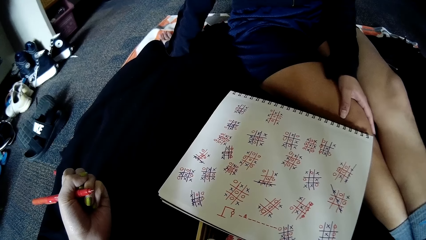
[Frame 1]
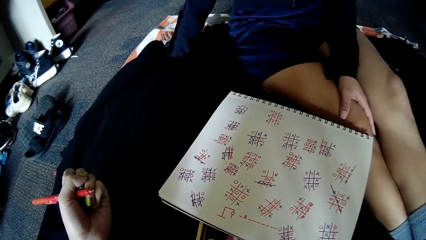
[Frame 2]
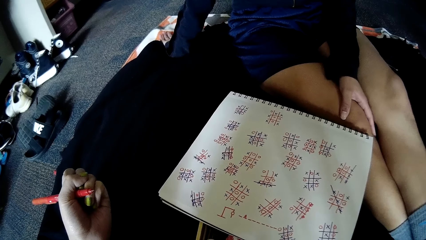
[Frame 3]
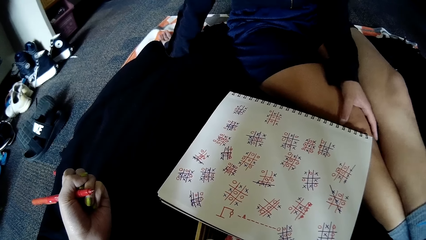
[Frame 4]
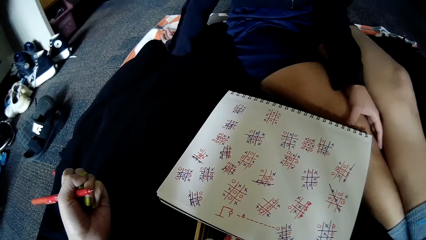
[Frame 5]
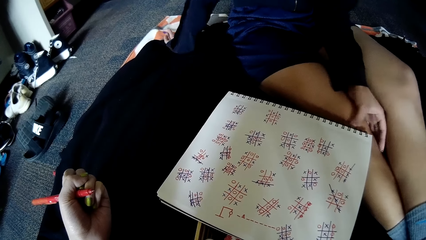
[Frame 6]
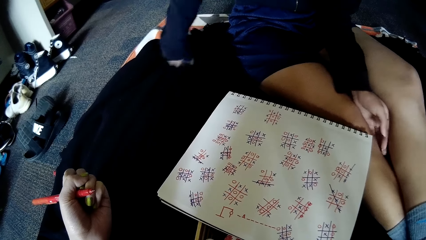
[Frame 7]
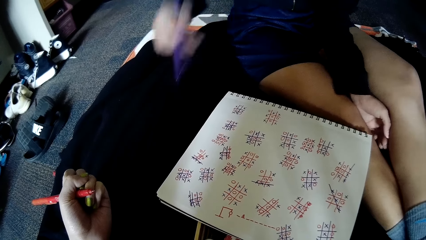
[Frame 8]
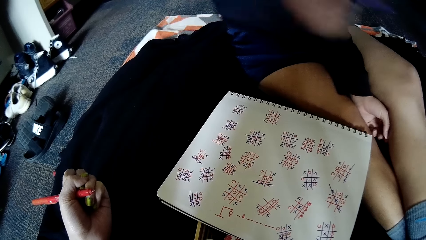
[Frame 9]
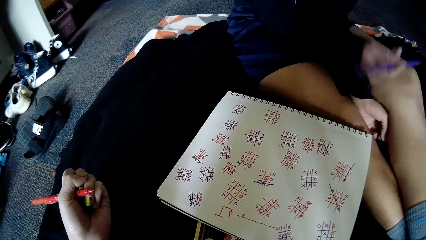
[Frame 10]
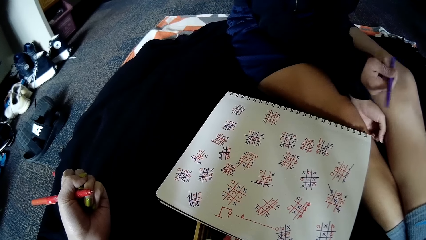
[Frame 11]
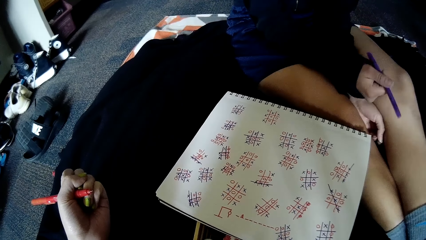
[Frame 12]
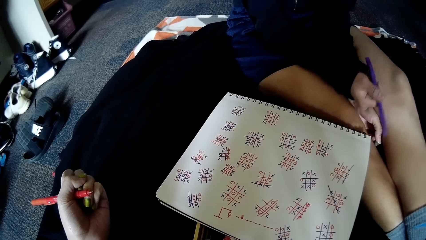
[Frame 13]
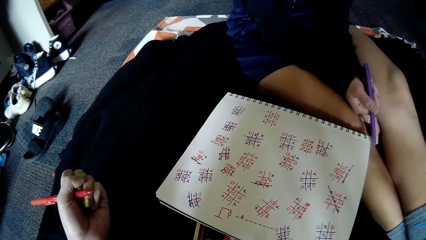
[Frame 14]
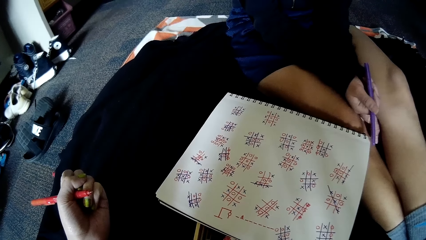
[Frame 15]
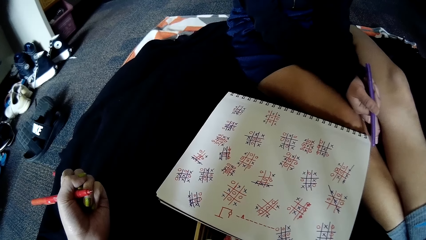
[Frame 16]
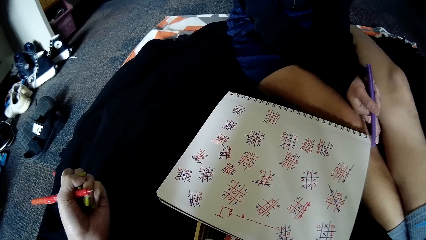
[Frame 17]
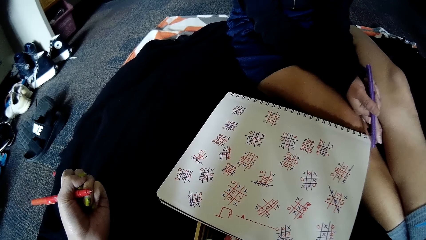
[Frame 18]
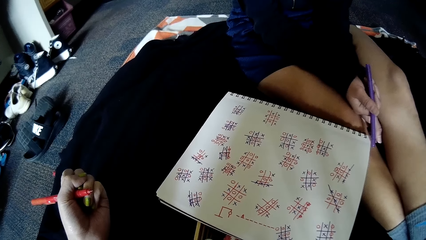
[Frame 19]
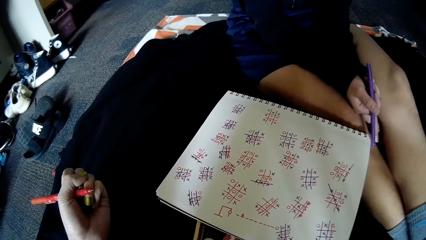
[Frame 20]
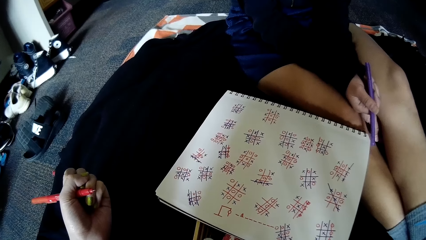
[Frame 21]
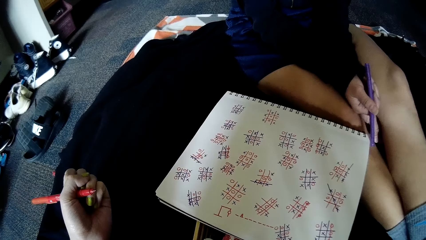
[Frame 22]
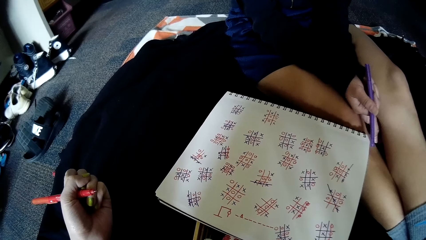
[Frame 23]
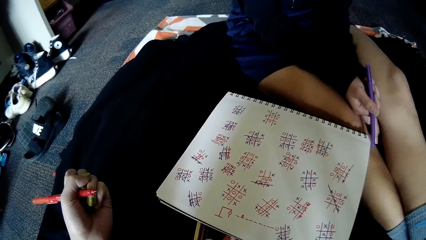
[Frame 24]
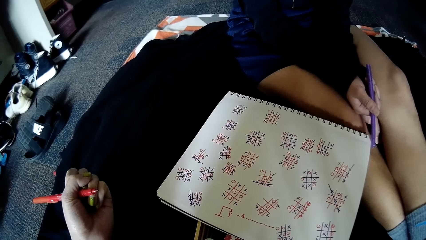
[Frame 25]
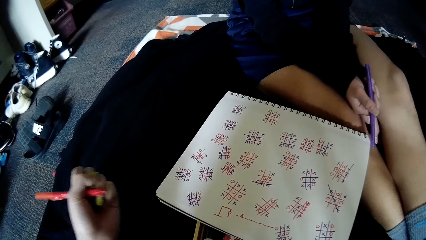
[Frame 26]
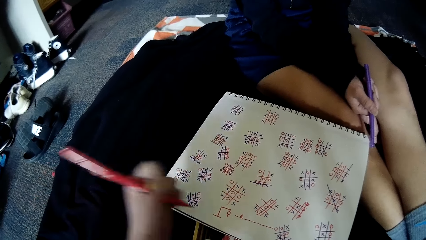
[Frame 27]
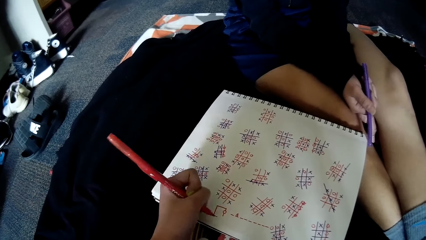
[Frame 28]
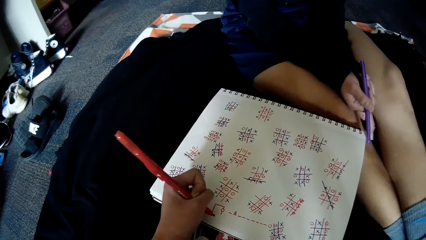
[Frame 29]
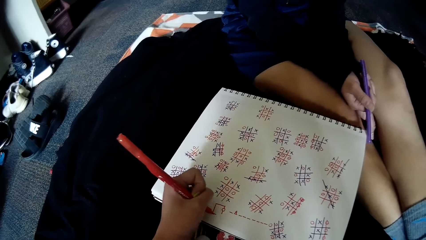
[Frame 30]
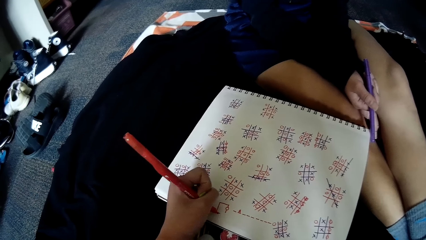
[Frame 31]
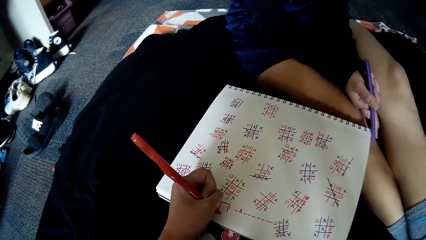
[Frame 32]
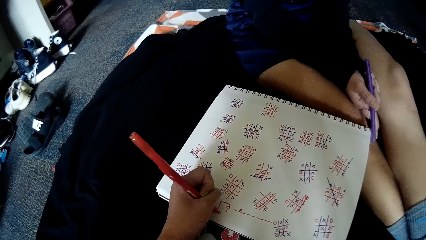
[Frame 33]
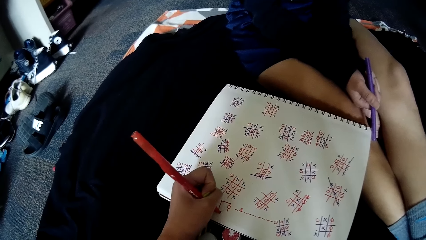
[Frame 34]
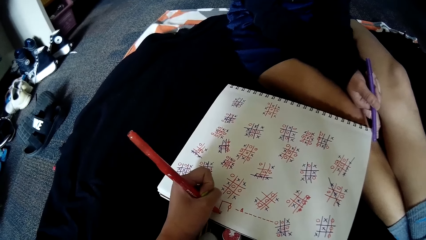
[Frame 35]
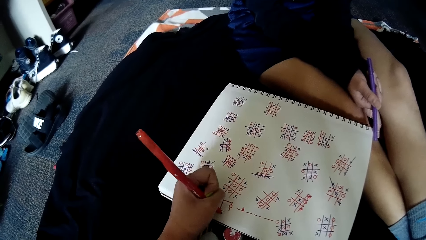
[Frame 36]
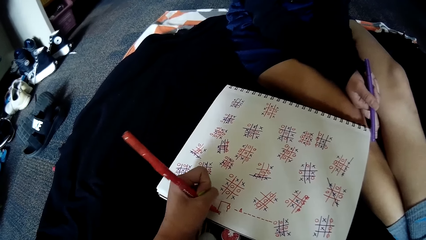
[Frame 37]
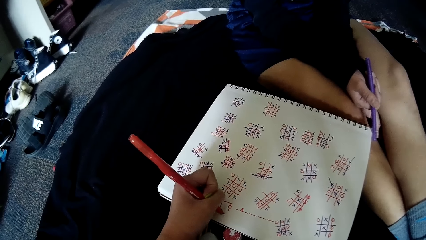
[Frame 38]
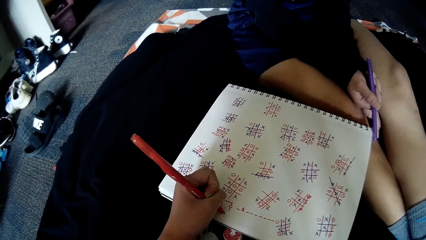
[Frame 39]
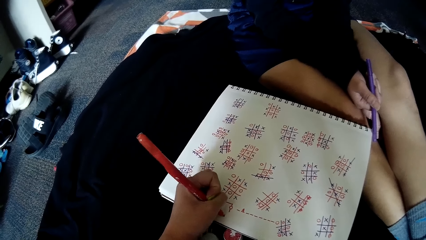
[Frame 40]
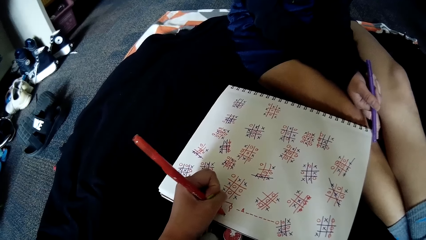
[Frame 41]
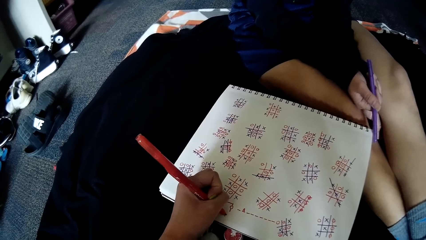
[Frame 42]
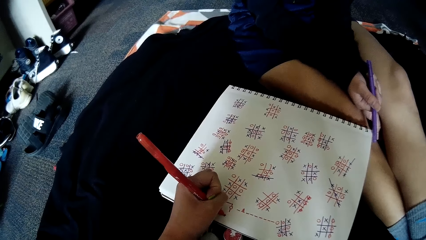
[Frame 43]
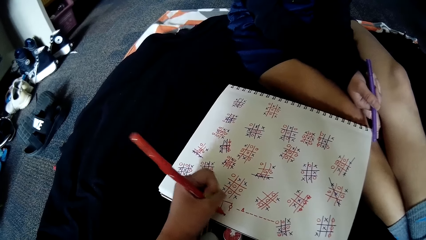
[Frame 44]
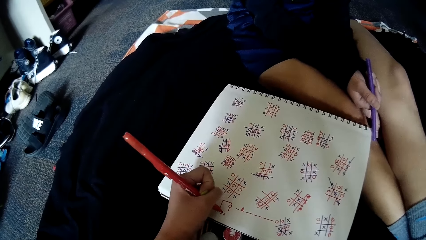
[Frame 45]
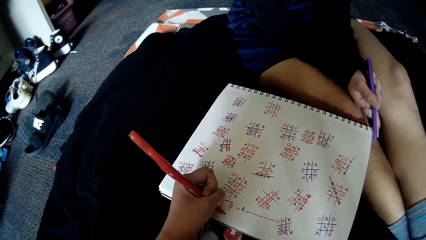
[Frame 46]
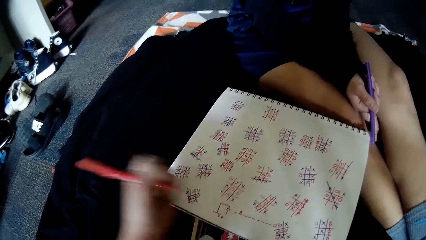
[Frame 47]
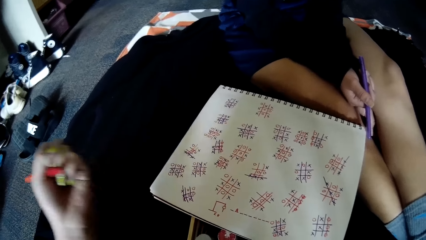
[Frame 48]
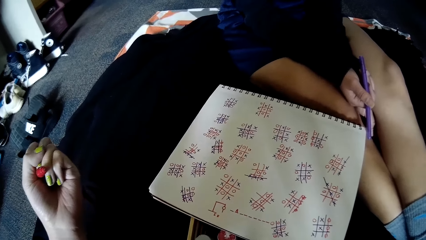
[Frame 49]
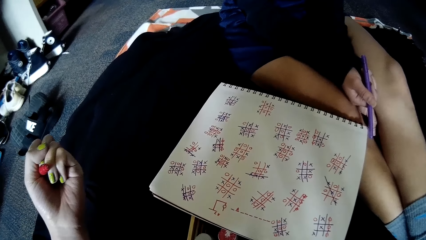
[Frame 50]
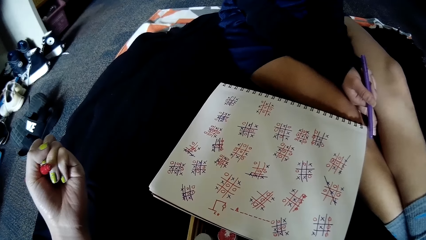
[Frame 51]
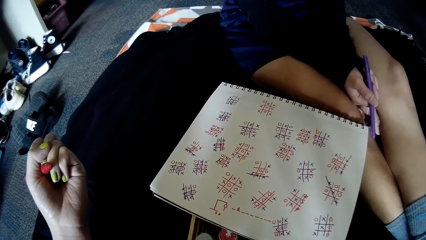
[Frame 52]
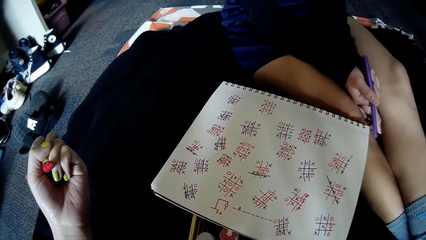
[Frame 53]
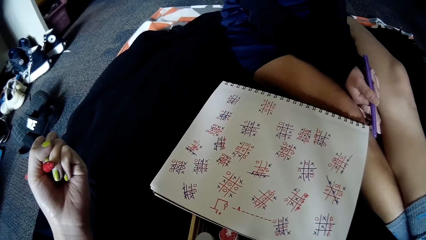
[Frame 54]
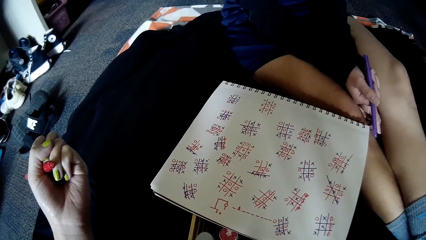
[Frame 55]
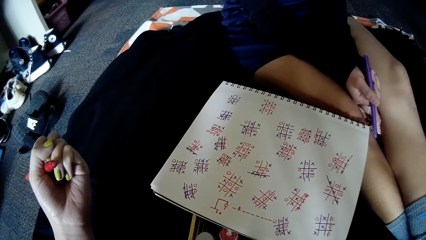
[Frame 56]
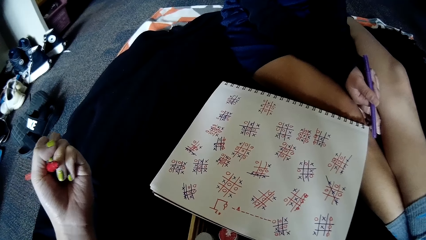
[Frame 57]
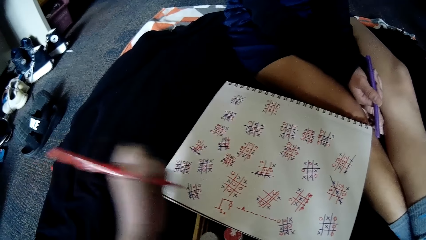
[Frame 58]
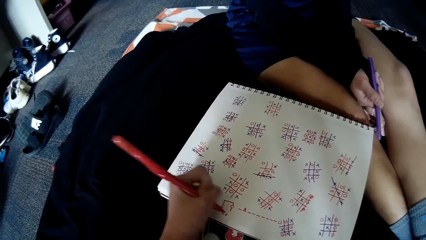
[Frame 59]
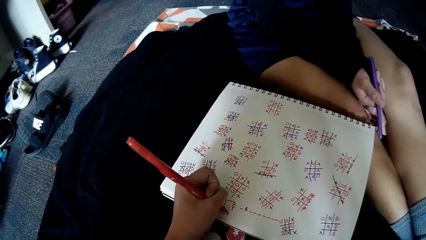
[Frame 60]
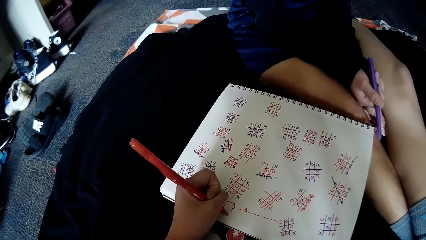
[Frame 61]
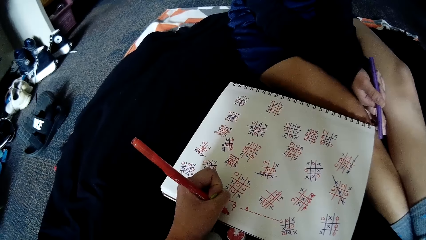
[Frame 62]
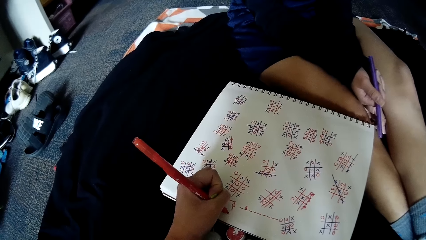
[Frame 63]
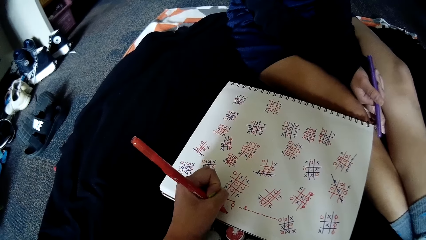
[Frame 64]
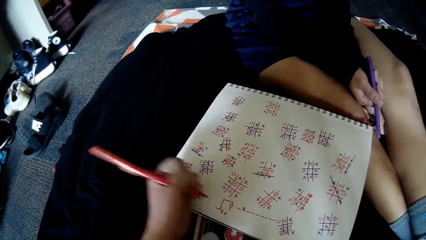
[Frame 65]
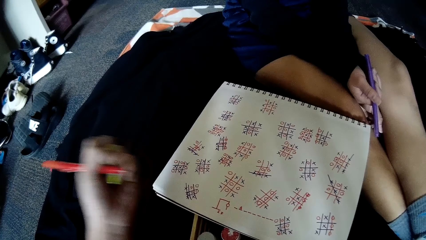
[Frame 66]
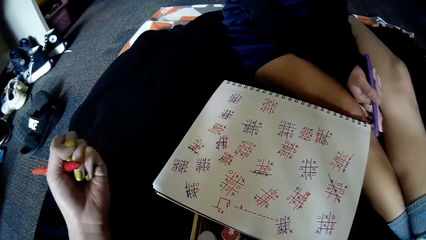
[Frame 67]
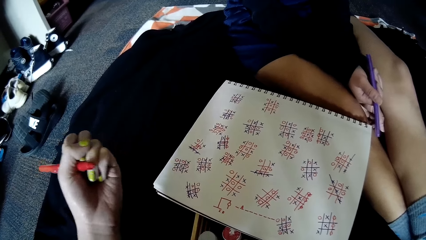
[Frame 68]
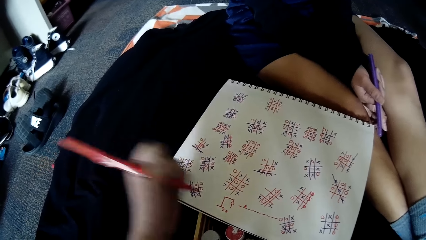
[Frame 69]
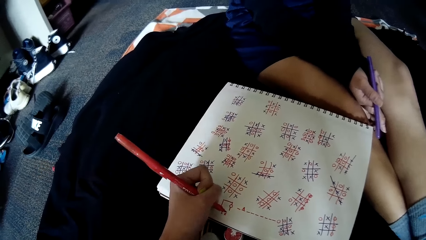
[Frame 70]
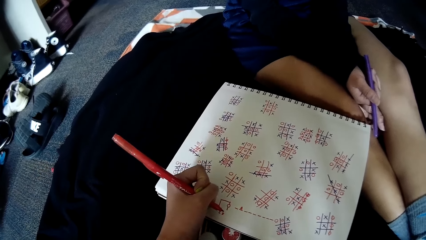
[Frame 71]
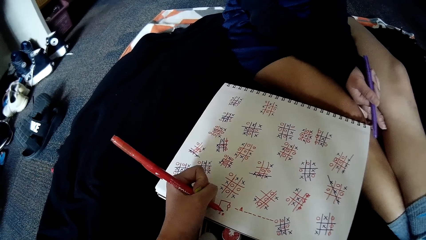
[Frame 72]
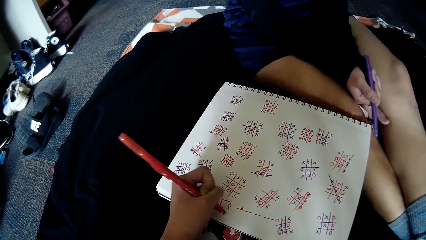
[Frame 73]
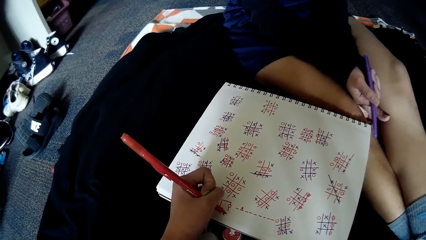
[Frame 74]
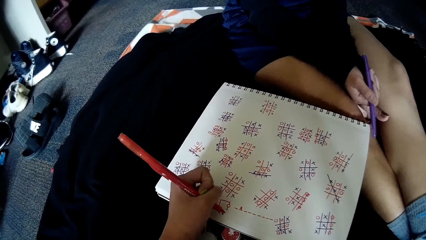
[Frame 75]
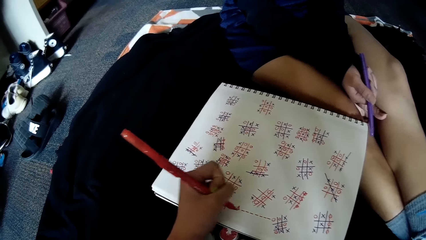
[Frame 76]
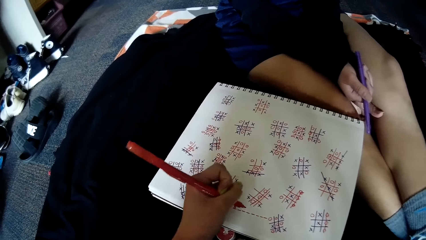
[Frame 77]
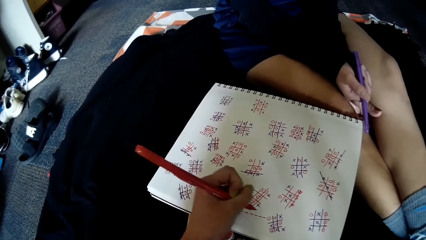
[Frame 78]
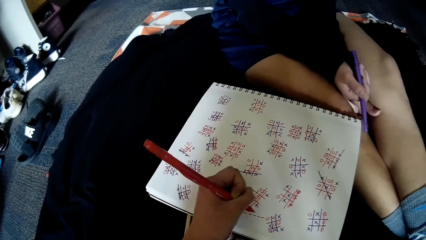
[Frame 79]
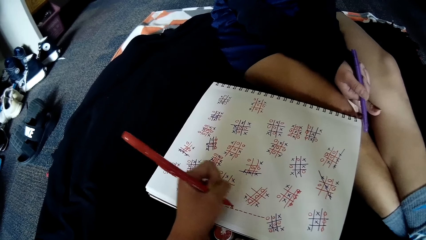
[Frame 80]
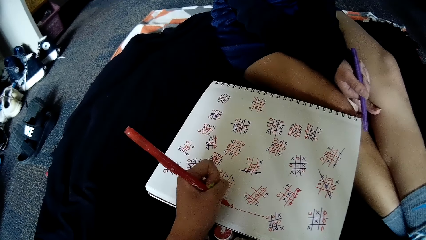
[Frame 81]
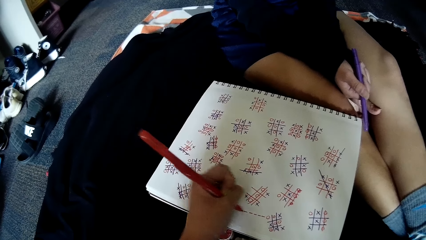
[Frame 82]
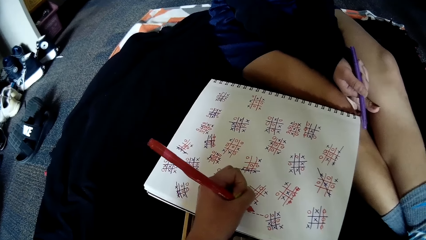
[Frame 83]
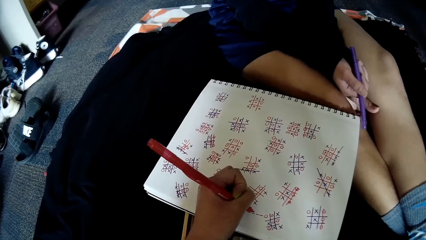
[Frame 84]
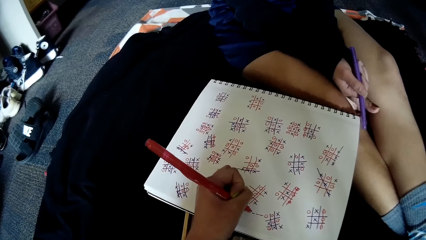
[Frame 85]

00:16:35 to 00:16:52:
The woman interacts with the camera wearer. The camera wearer writes on the book on the floor with the pen in her left hand. She writes on the book on the floor with the pen in her left hand again. The woman interacts with the camera wearer. The camera wearer places her left hand on the book on the floor.
